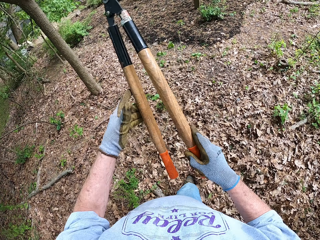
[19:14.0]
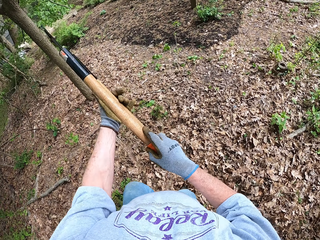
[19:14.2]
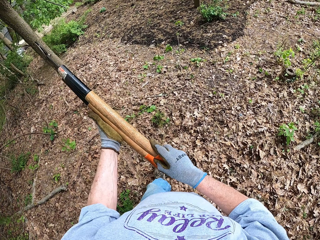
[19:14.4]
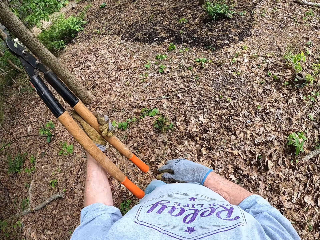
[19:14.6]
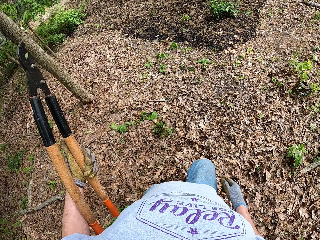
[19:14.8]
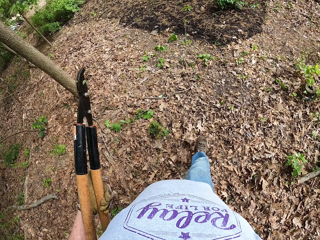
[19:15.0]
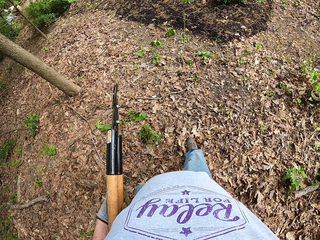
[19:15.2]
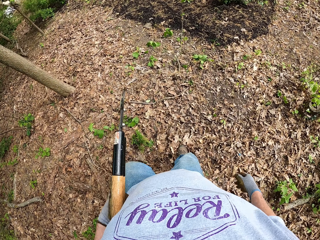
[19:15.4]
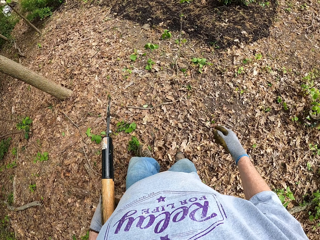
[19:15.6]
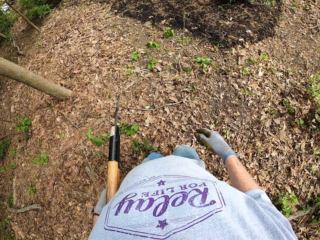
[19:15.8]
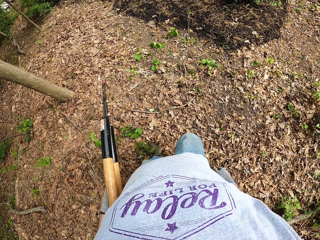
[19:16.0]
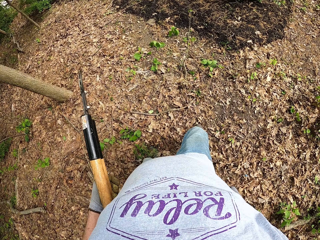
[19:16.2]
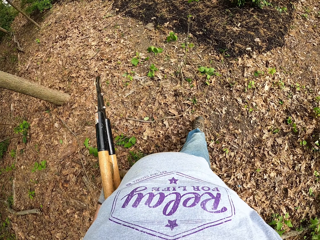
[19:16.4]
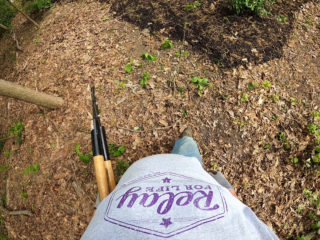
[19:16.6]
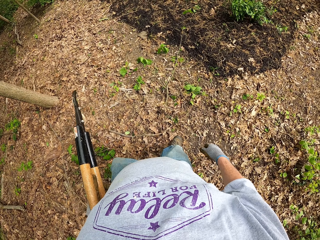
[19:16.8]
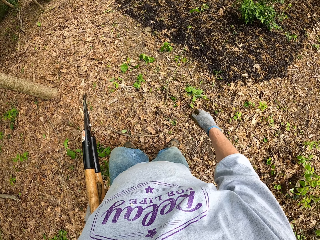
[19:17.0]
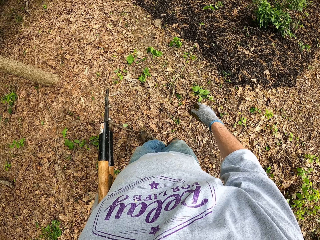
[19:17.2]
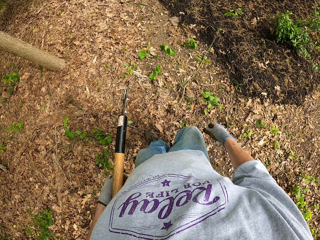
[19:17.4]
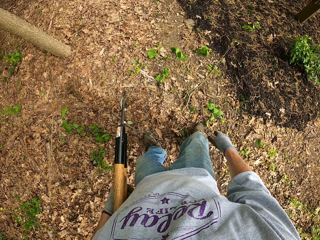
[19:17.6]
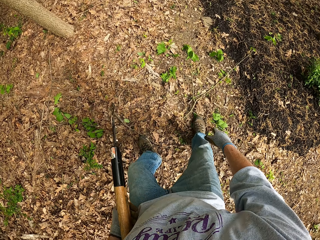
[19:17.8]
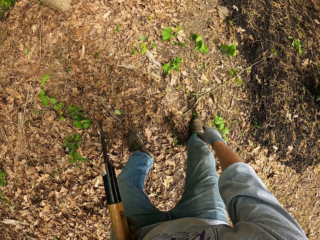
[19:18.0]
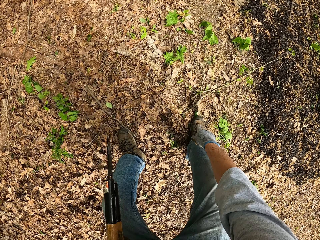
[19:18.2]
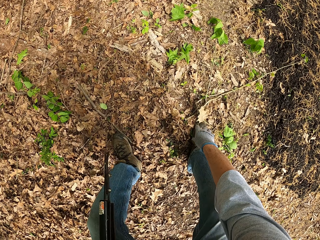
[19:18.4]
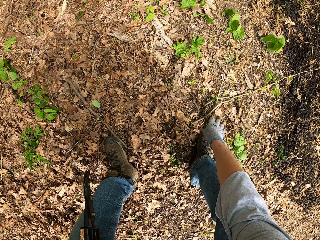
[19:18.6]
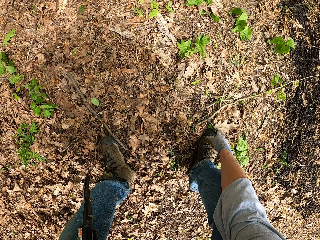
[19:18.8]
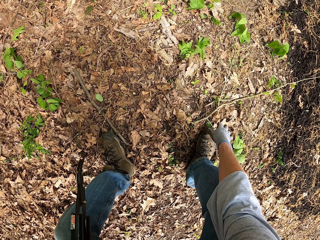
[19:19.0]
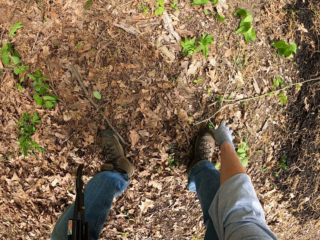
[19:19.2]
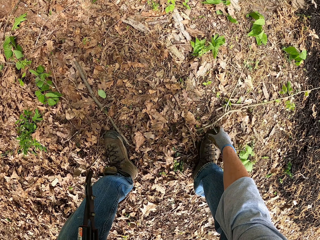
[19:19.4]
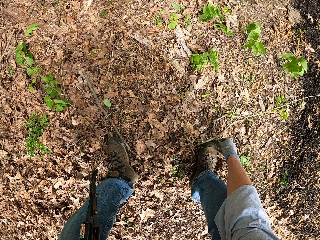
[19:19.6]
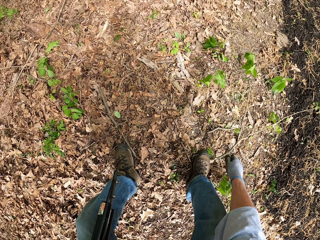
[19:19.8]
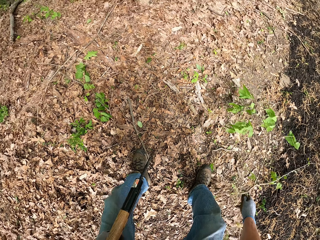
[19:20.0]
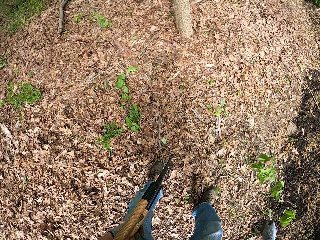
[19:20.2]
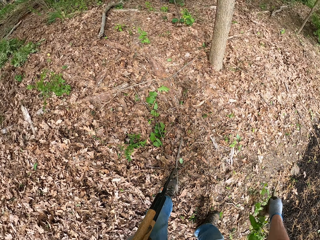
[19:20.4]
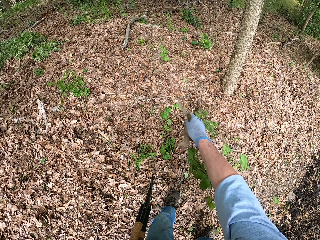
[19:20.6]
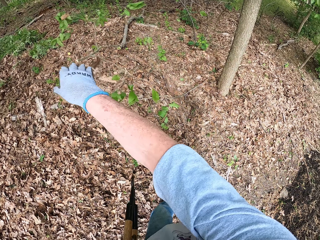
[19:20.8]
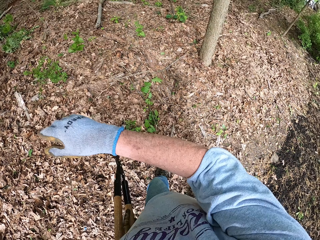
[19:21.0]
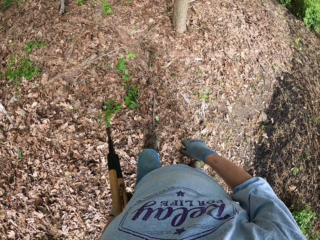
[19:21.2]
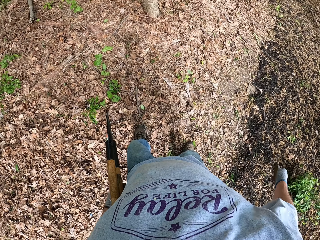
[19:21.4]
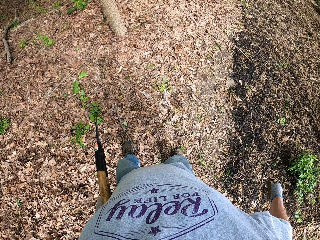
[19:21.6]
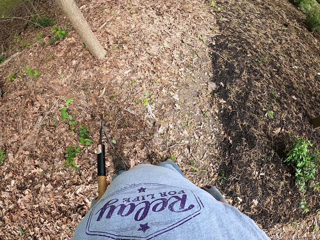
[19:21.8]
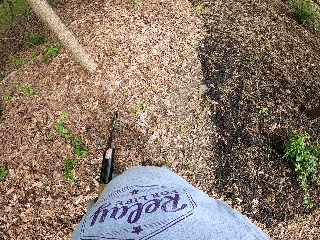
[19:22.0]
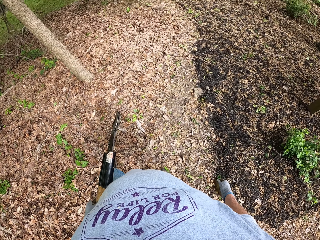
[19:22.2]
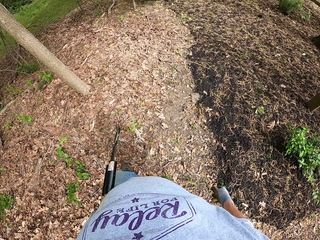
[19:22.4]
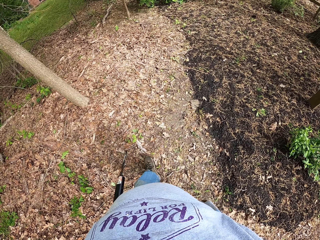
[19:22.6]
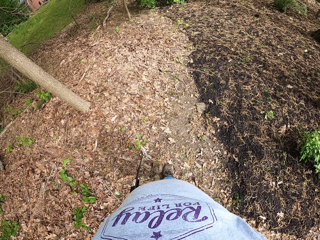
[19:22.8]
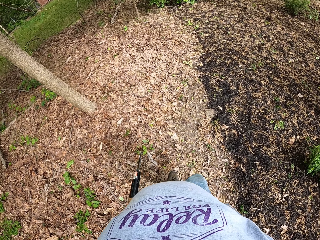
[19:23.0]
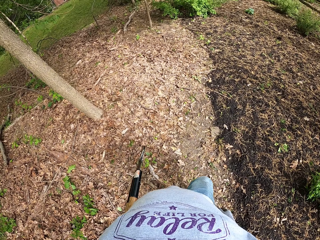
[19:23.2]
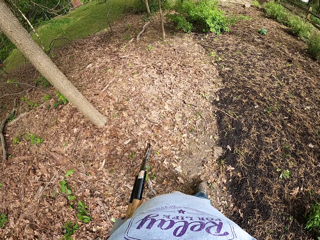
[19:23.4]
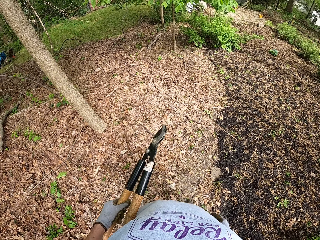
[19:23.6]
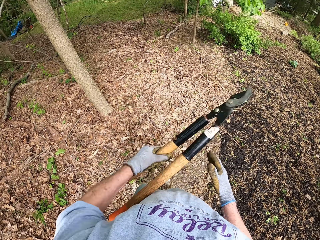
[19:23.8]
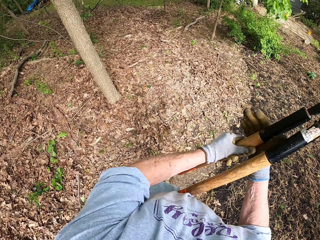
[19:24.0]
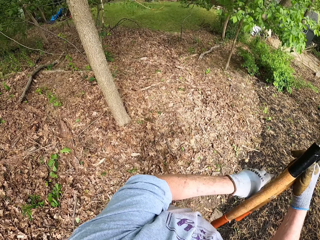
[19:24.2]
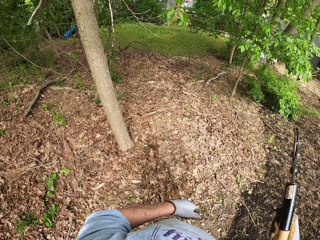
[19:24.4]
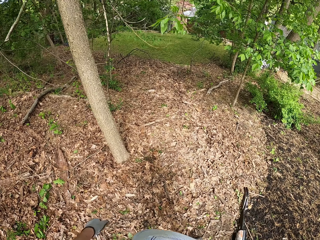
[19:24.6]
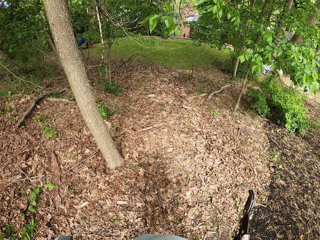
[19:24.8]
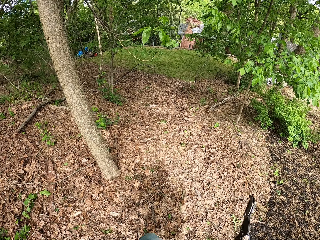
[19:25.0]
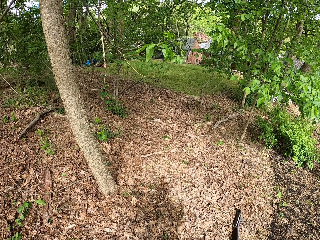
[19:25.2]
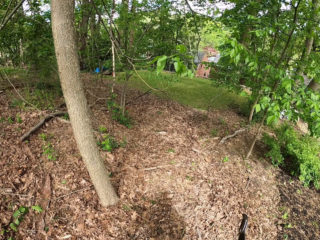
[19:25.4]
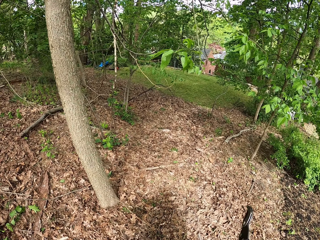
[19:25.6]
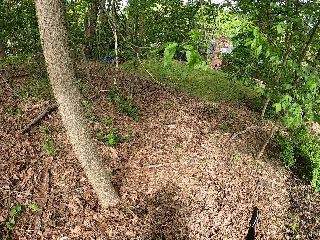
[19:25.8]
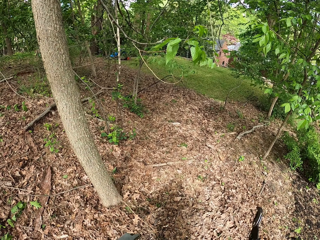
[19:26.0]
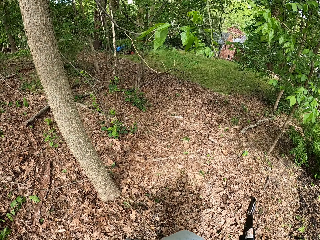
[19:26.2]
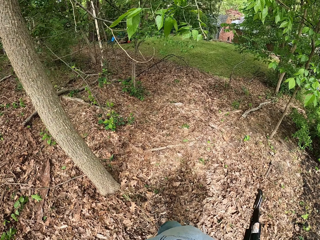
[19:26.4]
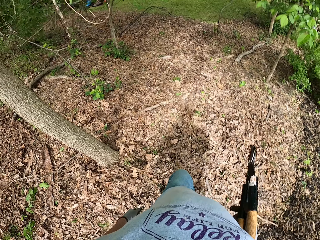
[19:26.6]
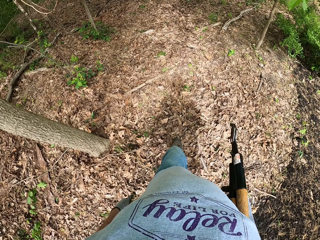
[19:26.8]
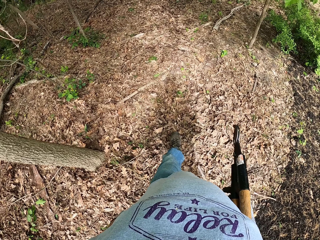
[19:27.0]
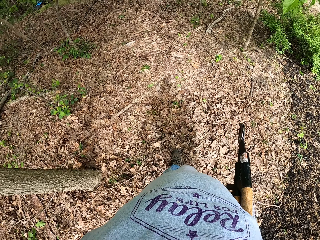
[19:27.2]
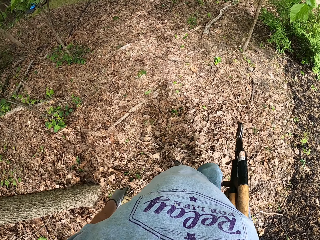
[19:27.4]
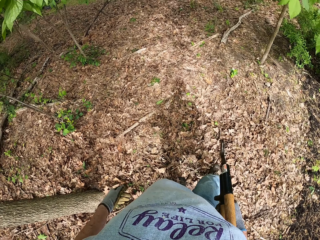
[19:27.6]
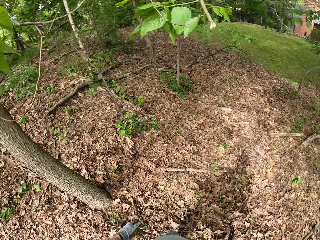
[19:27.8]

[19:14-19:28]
The camera wearer folds the pruning shear. They walk within the garden. They pick the tree branches from the ground. They throw the tree branches to the ground. They walk in the garden. They shift the shear to the right hand.

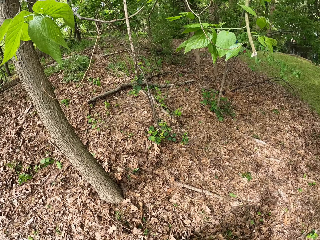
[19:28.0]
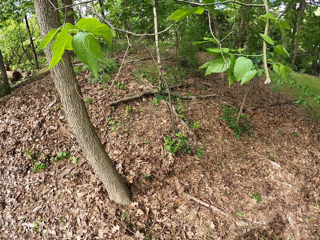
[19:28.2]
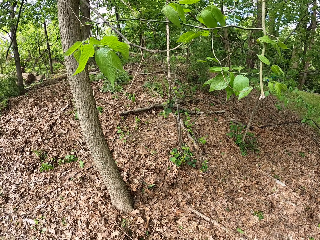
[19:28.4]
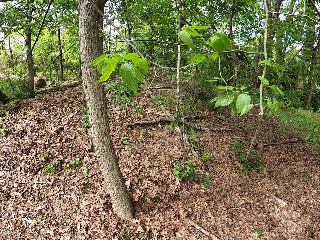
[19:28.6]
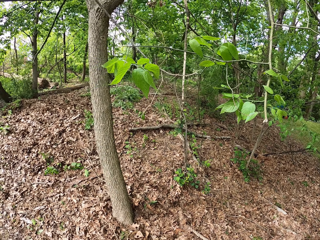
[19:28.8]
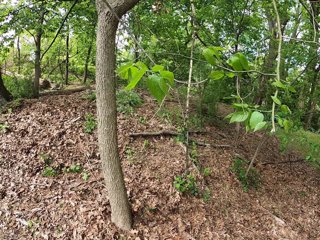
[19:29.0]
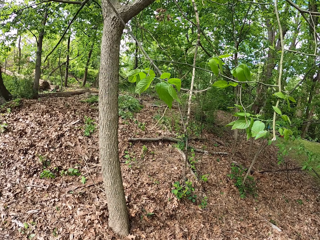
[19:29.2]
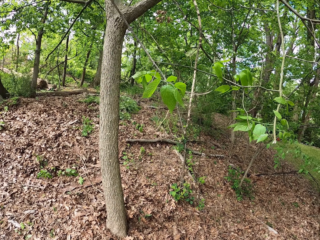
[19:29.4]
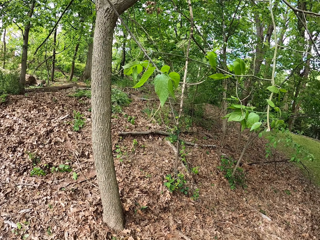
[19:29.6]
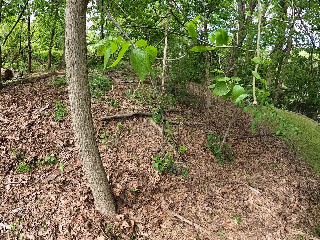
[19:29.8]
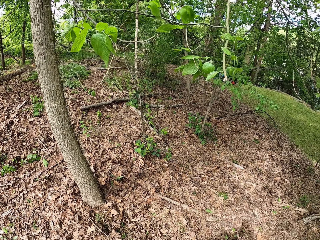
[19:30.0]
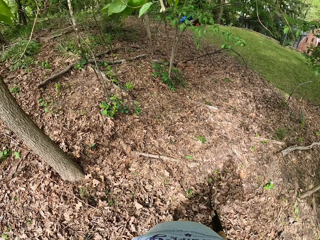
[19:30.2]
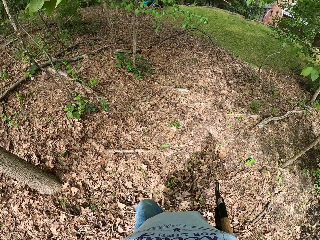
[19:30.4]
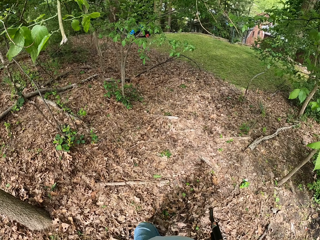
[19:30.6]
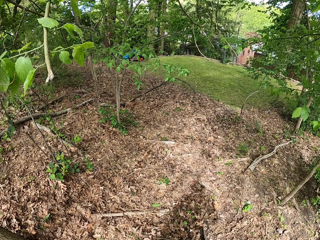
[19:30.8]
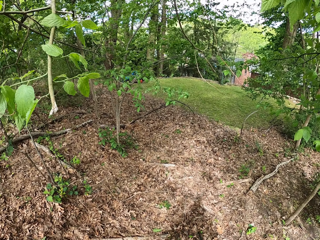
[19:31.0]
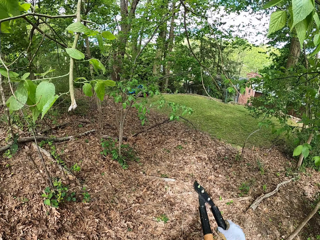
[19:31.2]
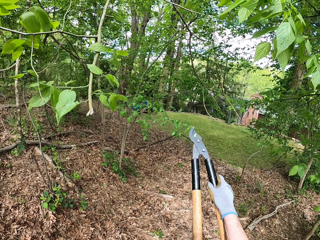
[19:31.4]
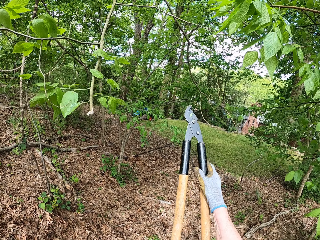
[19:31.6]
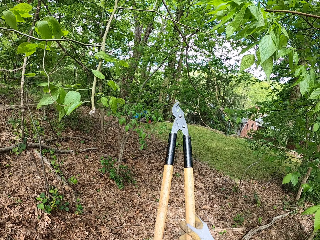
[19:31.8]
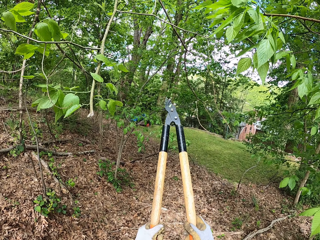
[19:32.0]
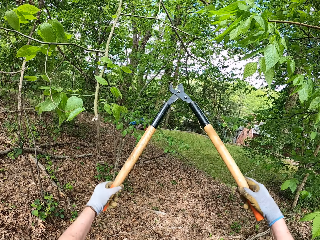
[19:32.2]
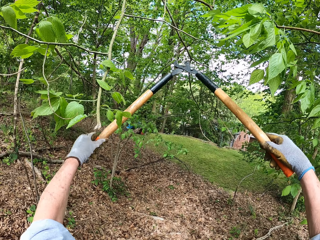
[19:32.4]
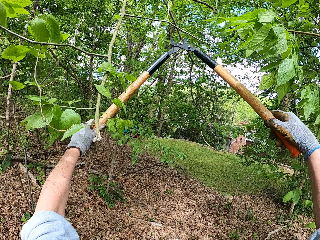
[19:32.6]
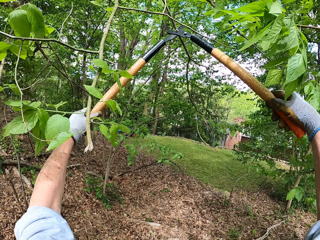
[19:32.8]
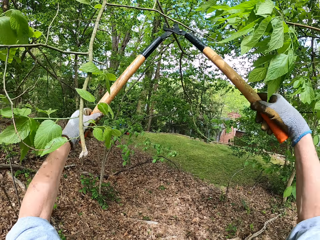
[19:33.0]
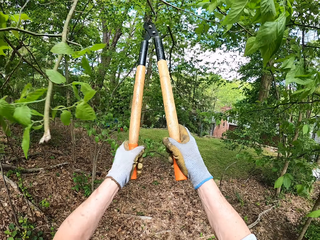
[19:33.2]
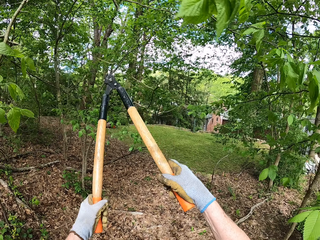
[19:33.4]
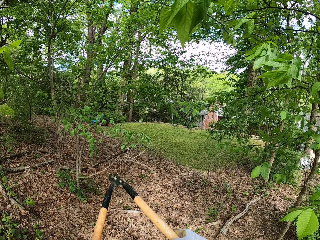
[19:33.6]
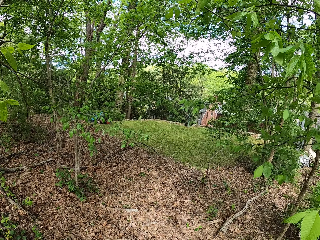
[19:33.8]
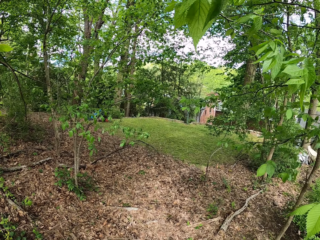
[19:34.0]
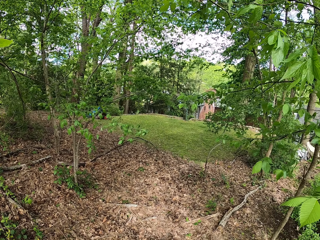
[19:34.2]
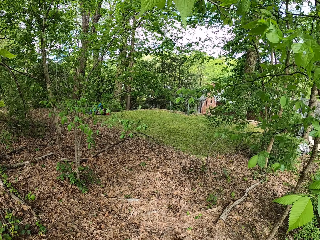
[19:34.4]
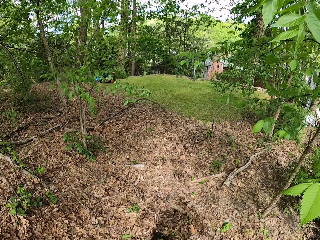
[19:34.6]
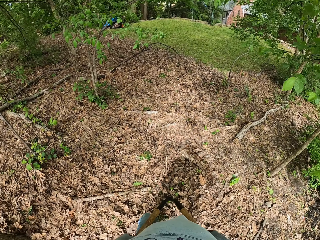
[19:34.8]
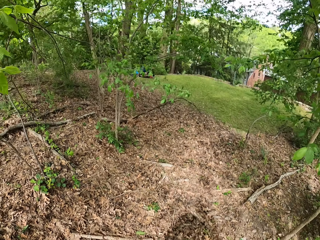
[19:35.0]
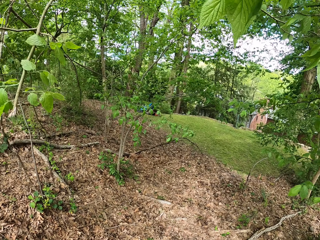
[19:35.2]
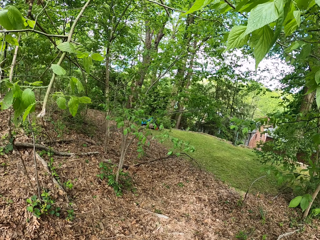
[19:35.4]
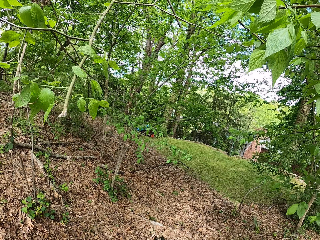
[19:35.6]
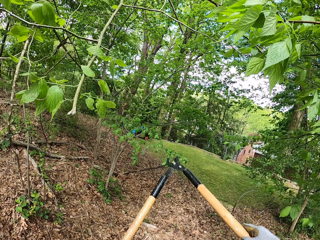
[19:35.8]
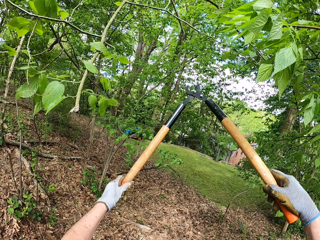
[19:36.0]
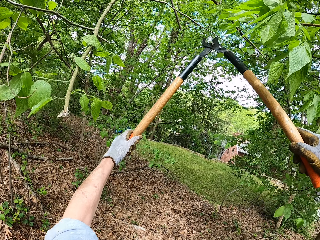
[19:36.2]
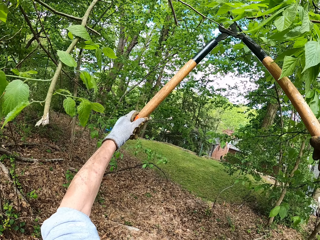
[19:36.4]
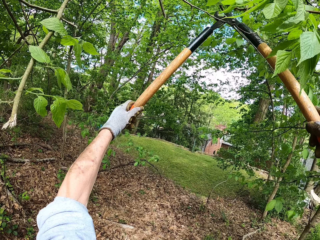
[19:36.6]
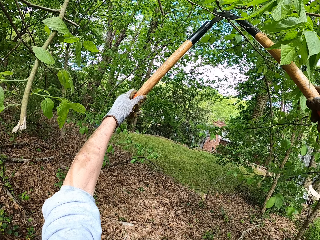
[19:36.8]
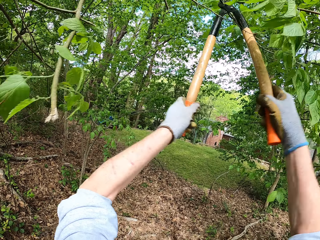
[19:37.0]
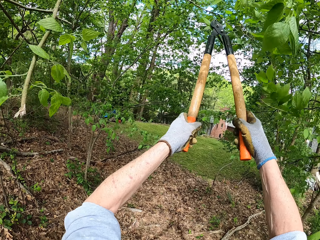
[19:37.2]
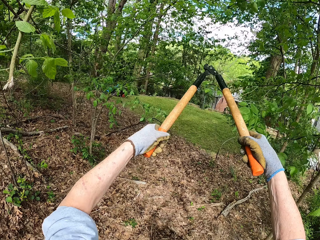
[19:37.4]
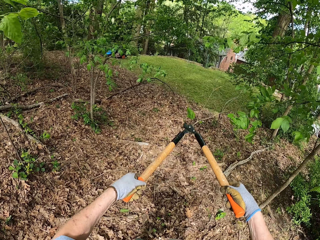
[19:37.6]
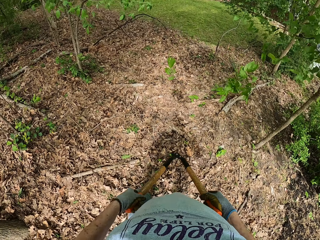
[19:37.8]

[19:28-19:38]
The camera wearer looks around the garden. They walk within the garden. They cut the tree branches with a pruning shear.
